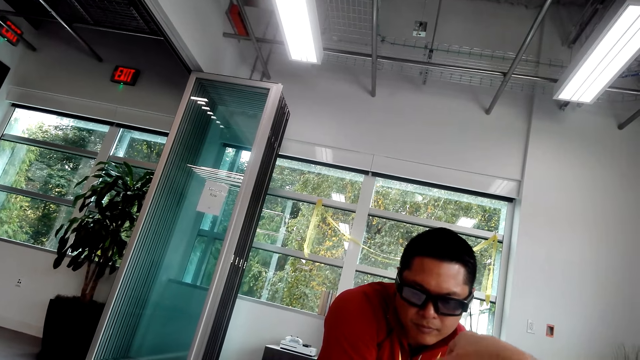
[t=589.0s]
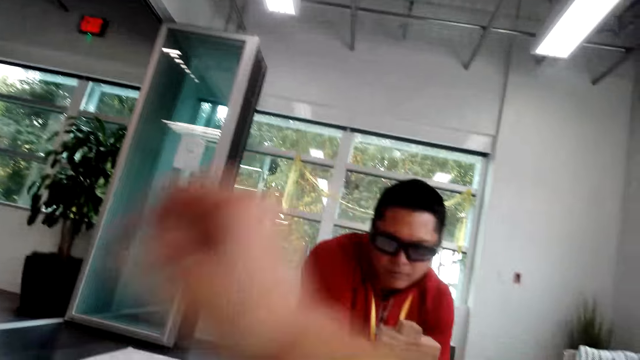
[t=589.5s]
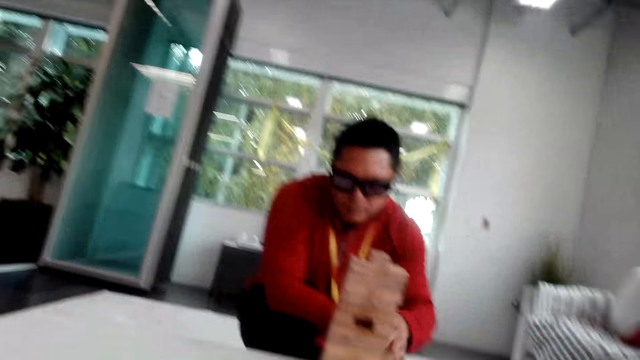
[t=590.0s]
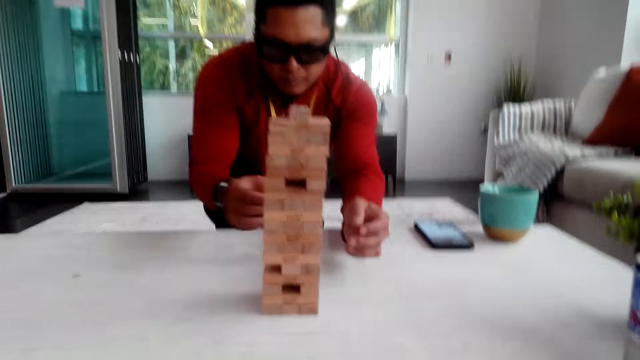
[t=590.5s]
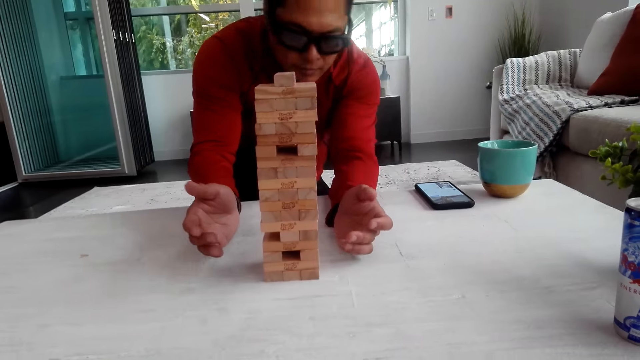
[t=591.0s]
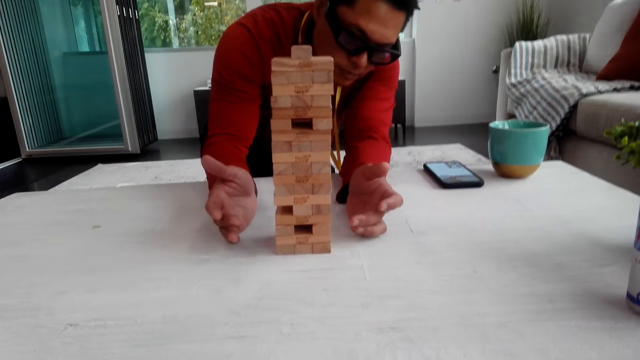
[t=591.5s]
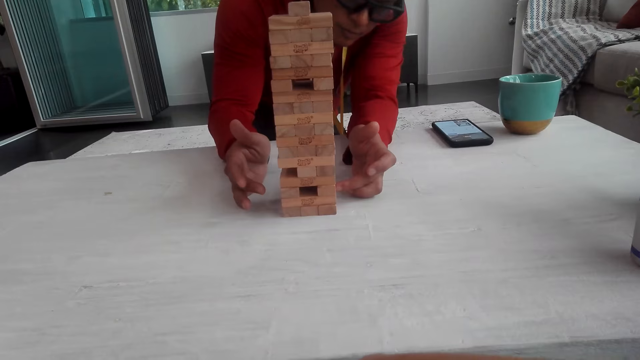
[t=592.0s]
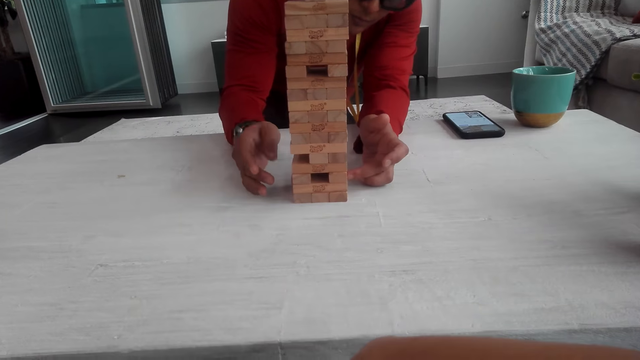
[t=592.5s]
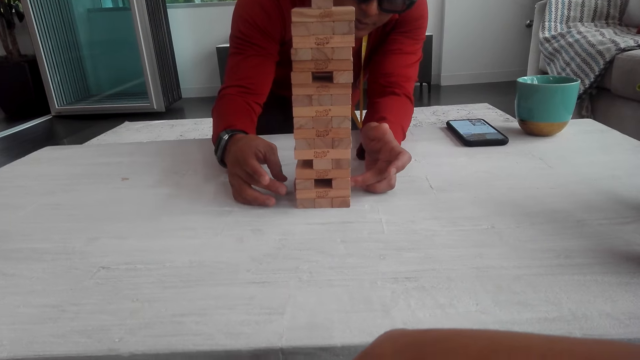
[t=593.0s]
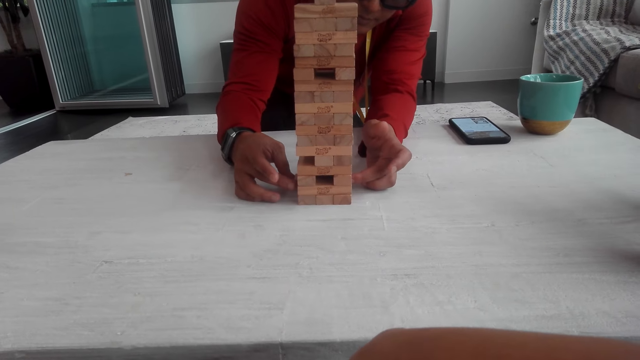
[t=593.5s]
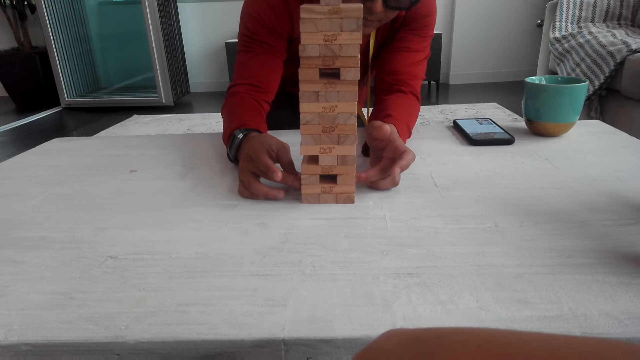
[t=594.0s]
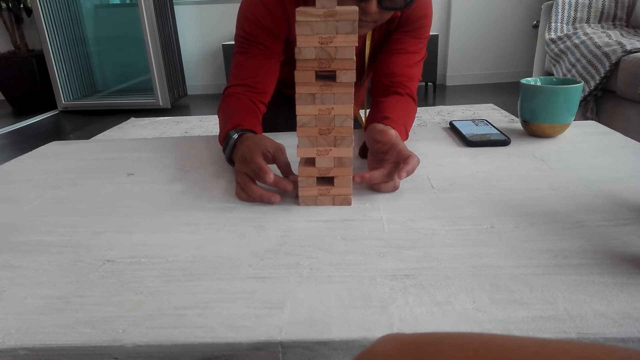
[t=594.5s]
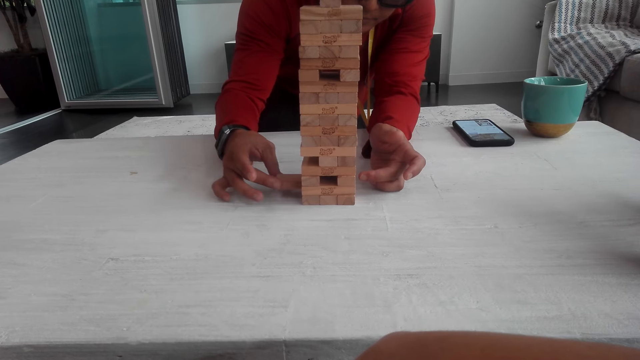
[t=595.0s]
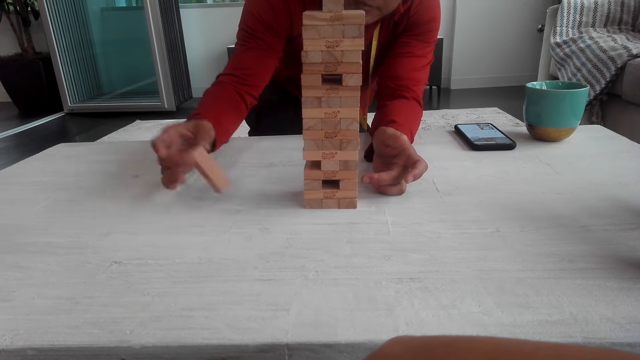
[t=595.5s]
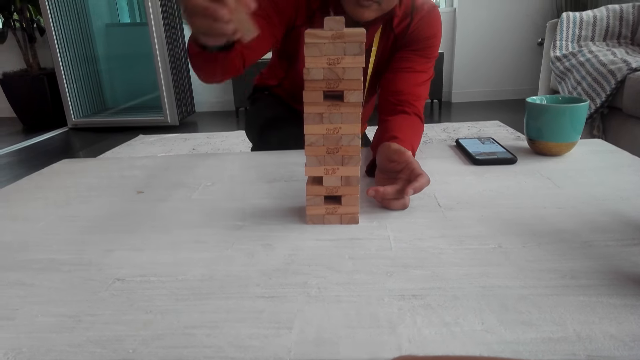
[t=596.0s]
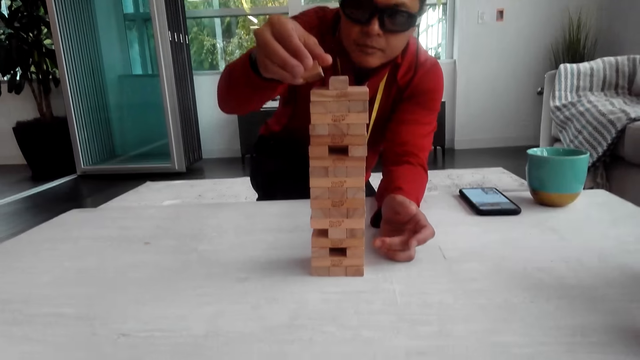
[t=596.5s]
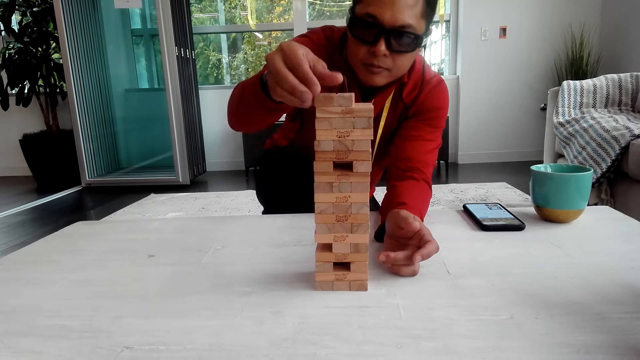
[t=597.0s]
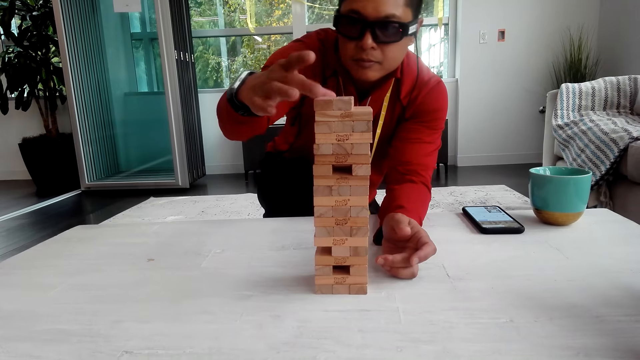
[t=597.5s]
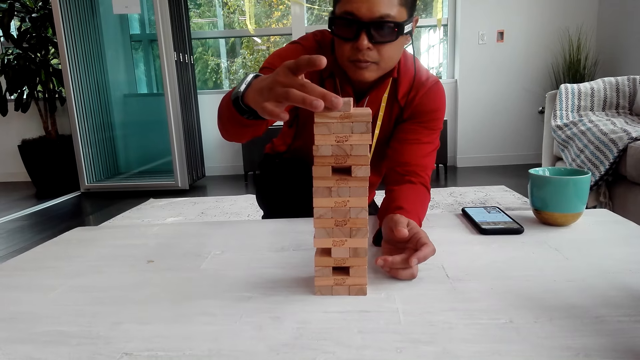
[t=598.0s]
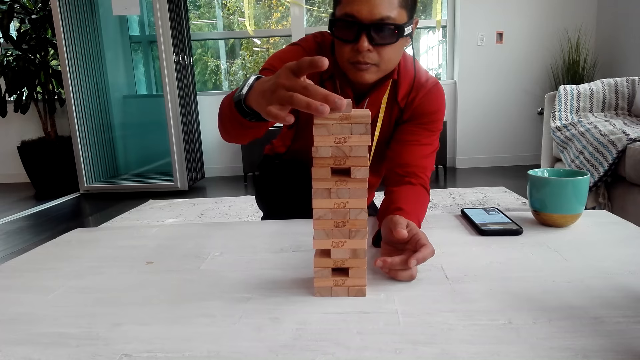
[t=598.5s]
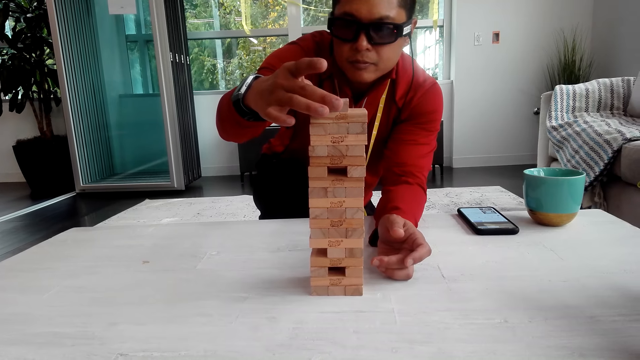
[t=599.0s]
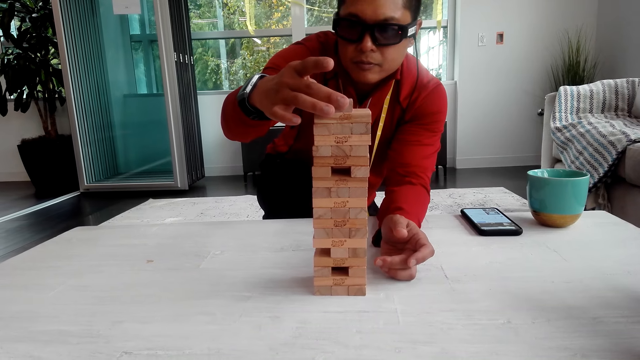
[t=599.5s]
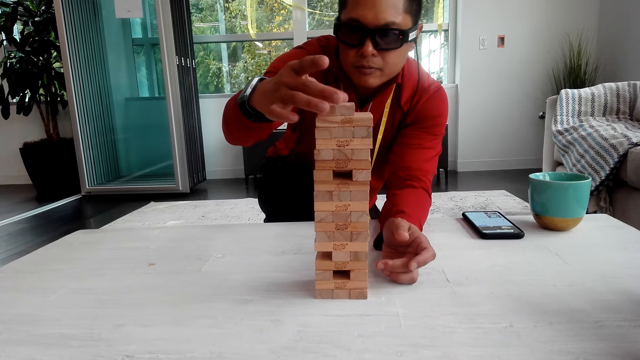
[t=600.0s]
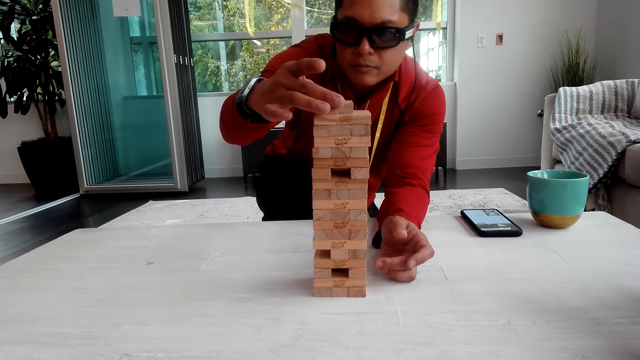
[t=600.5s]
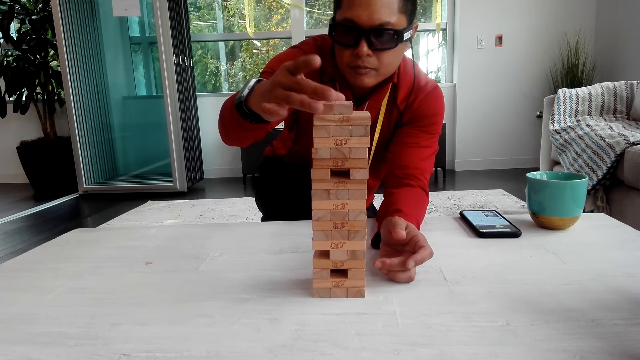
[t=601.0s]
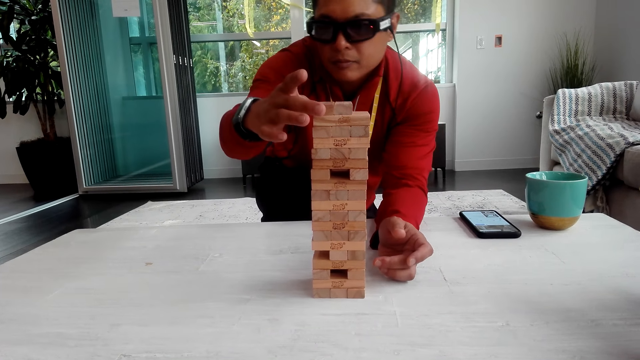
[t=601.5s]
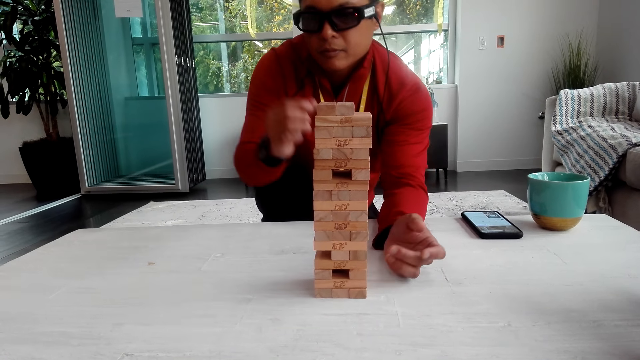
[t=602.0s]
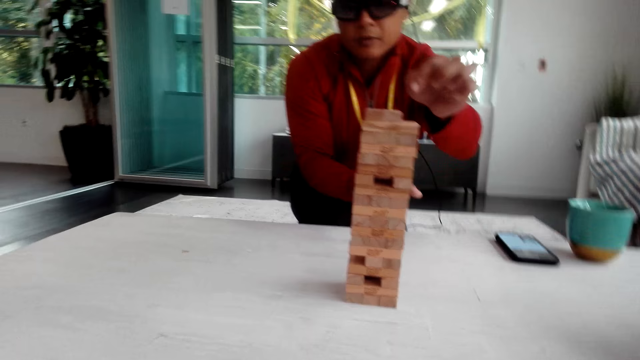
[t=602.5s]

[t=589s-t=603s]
A man nods his head. He moves his hand. He pulls the wooden block. He puts the wooden block on top of the tower. He aligns the wooden blocks.

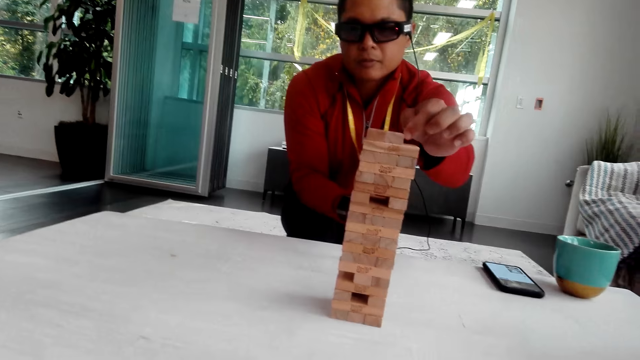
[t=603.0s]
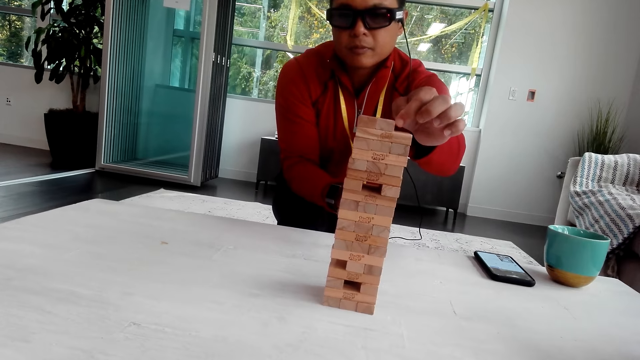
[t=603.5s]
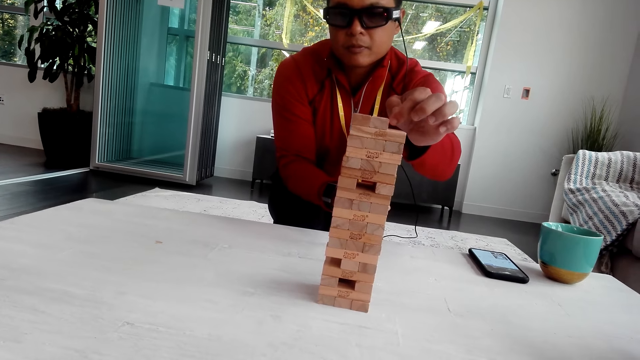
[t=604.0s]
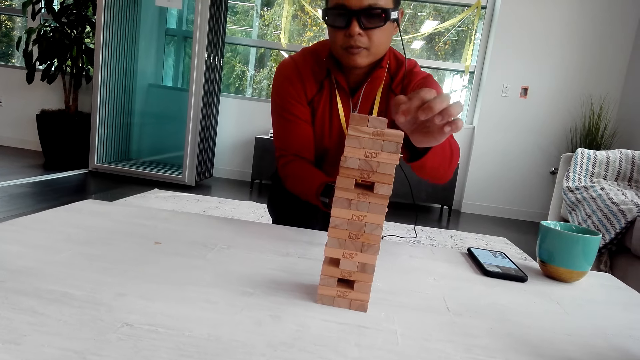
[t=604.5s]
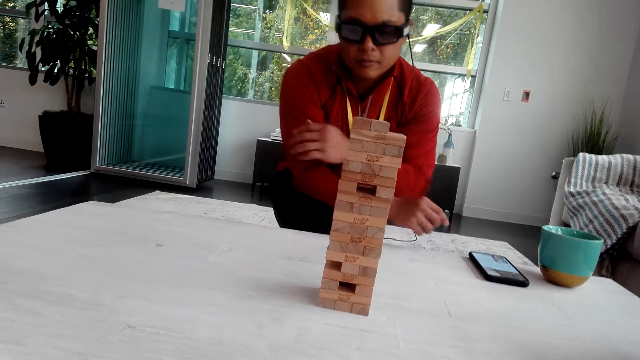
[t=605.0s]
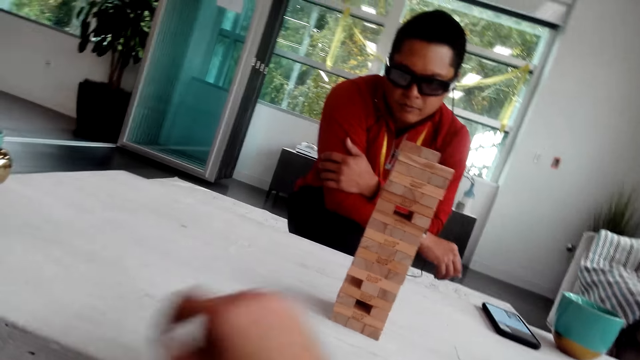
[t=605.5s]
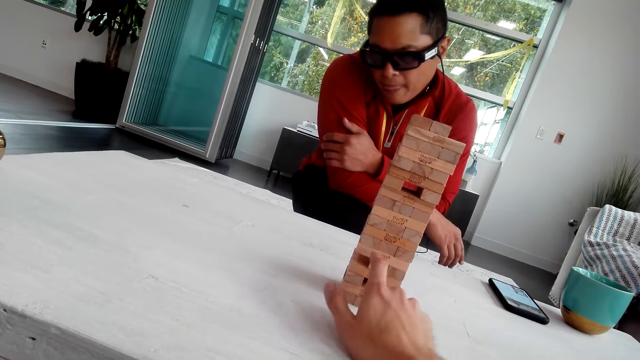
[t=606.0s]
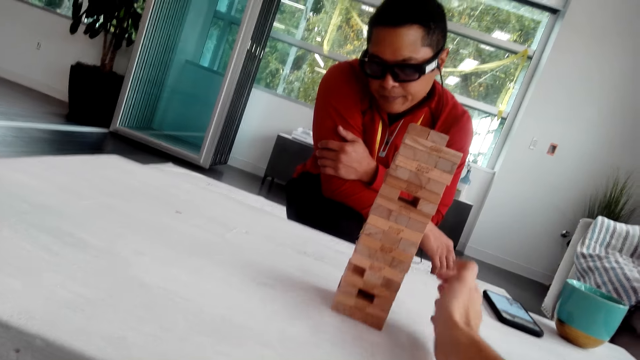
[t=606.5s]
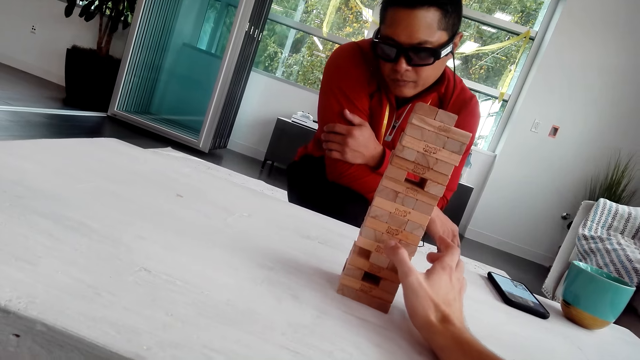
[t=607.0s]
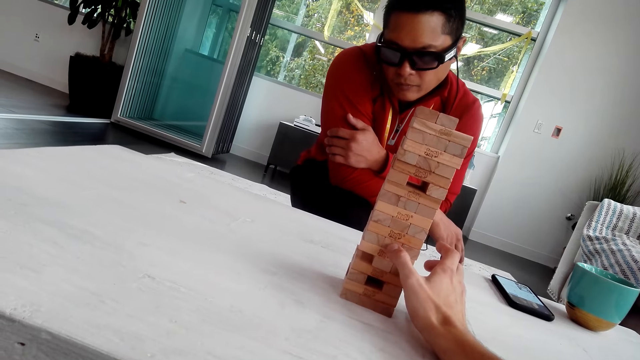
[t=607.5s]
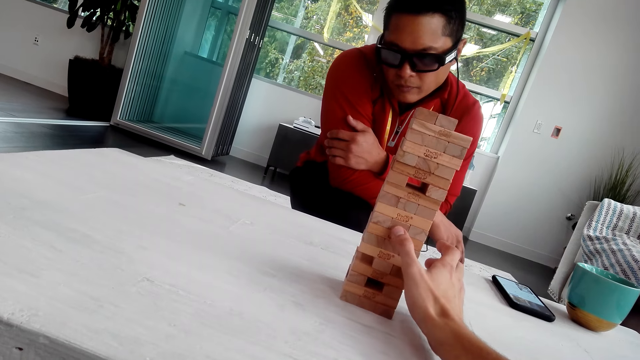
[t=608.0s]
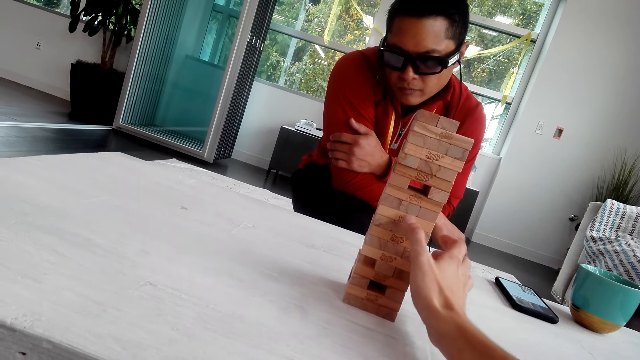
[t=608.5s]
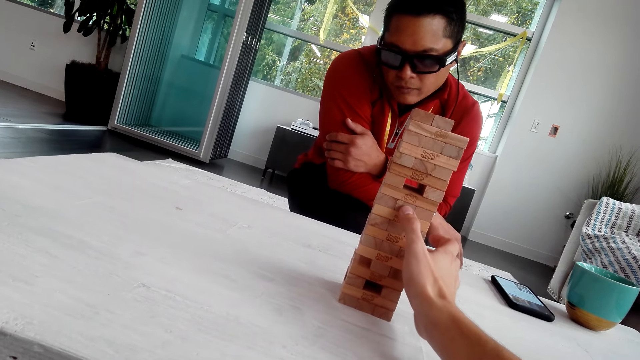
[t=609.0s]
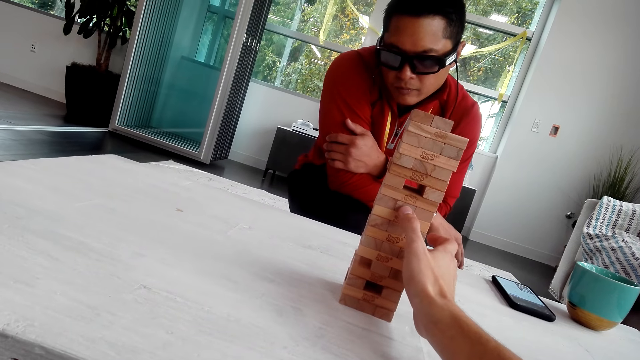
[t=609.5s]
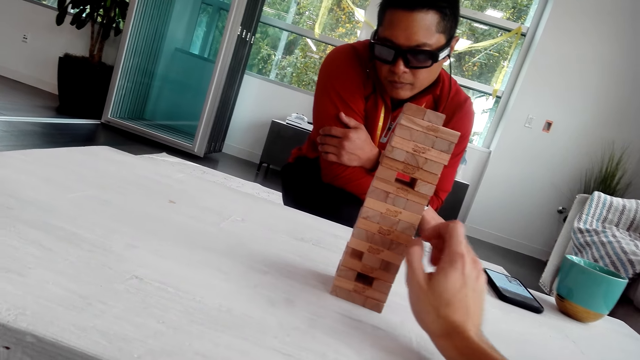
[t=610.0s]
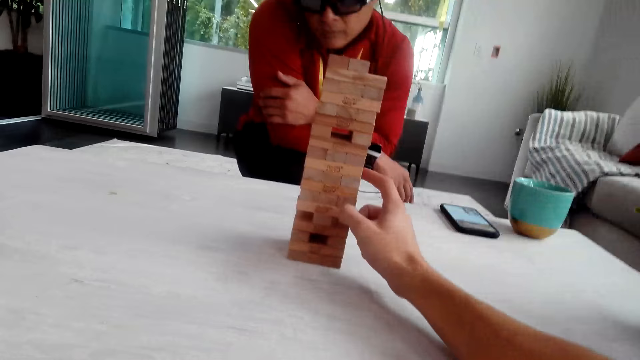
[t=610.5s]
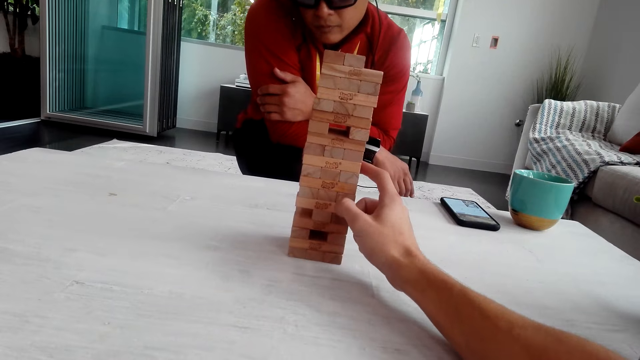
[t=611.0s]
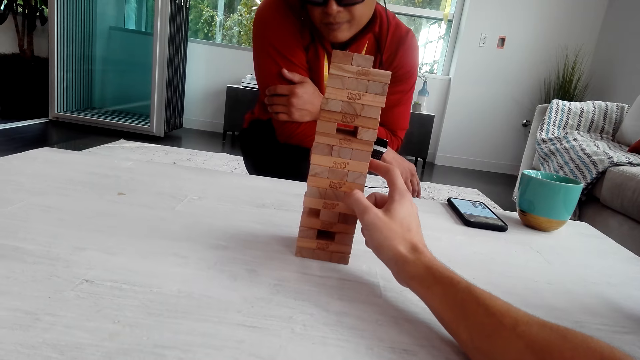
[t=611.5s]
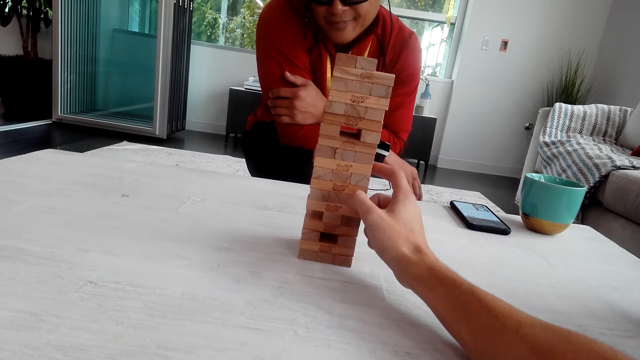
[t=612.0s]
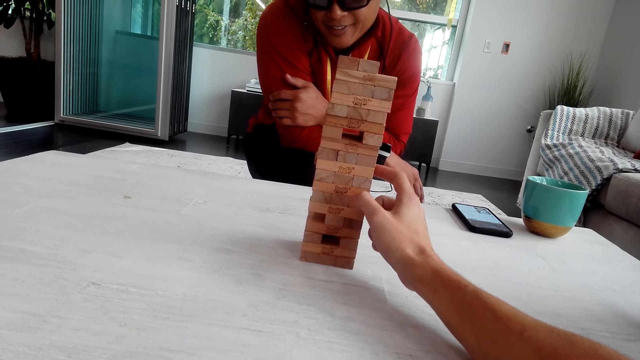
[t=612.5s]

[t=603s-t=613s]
The camera wearer touches the wooden blocks and pulls the jenga.
